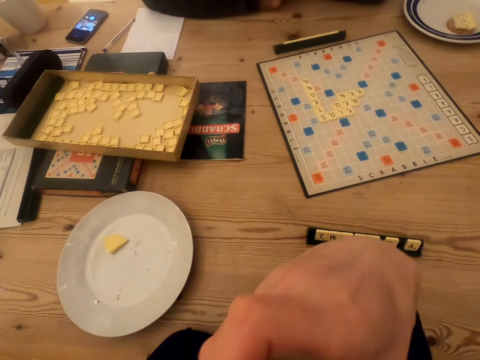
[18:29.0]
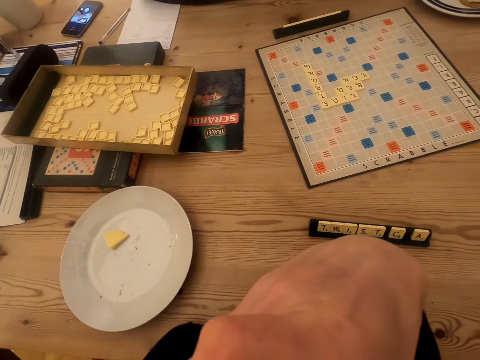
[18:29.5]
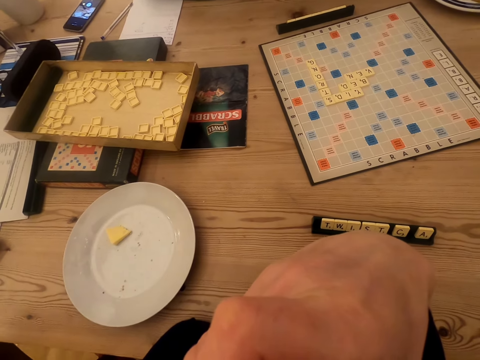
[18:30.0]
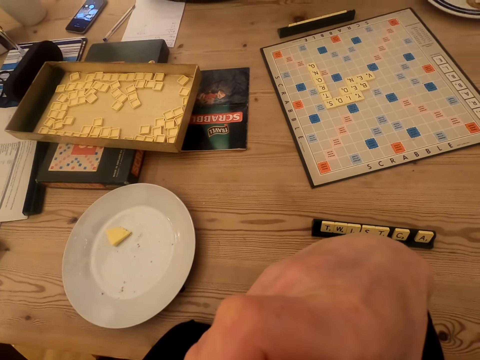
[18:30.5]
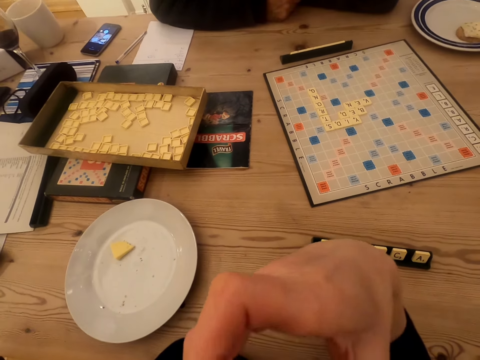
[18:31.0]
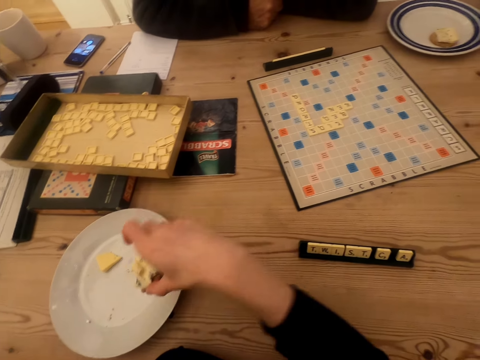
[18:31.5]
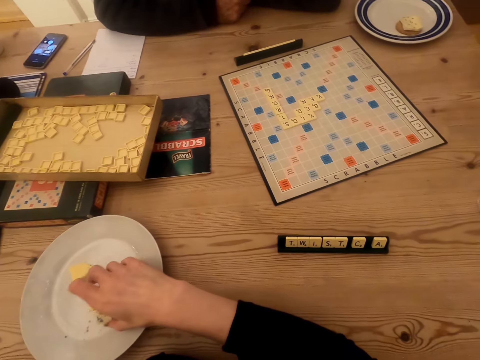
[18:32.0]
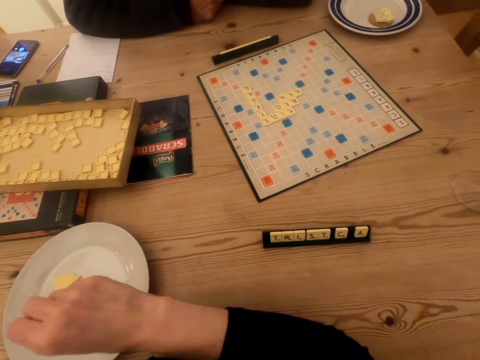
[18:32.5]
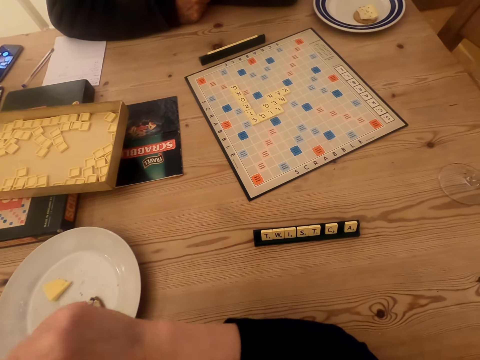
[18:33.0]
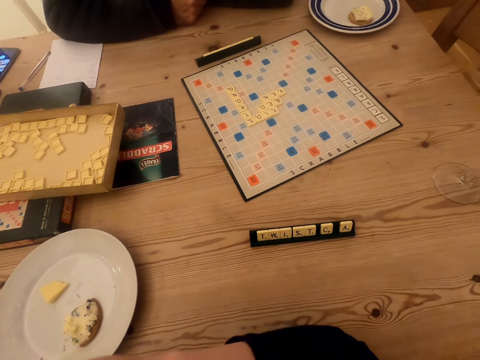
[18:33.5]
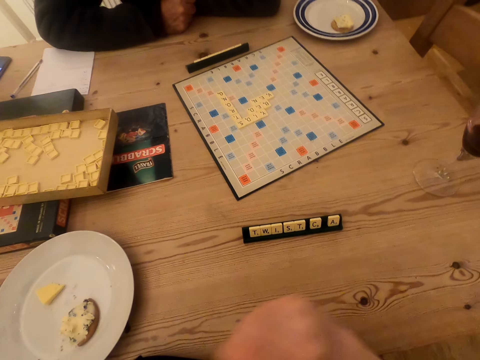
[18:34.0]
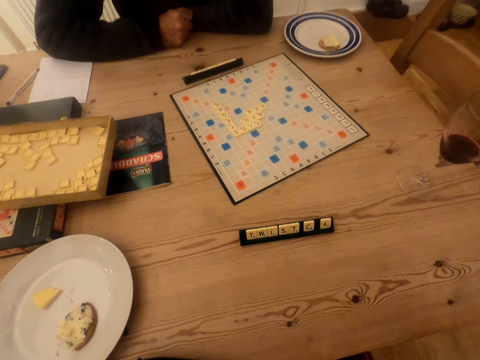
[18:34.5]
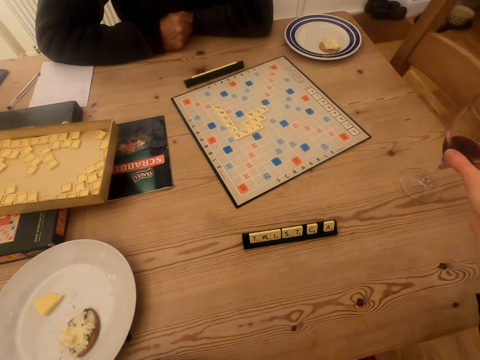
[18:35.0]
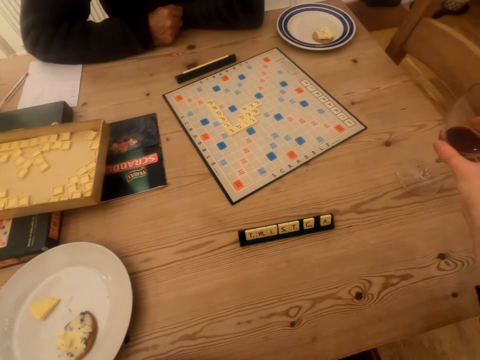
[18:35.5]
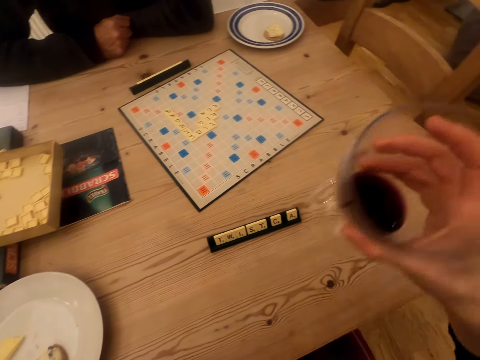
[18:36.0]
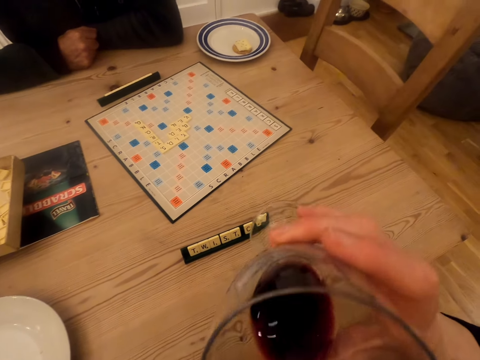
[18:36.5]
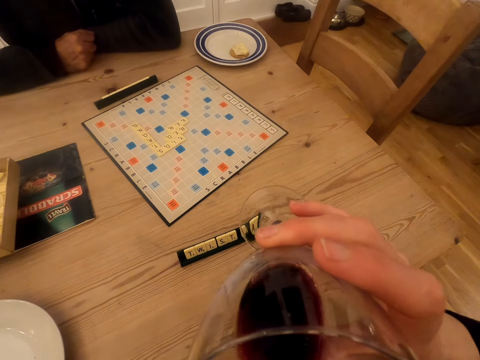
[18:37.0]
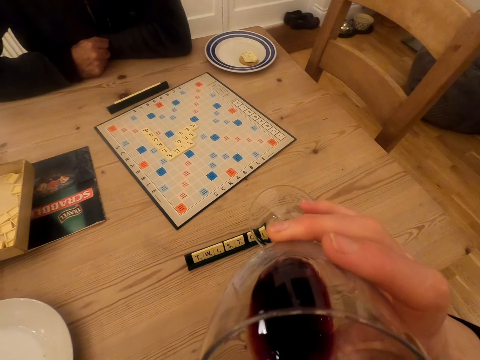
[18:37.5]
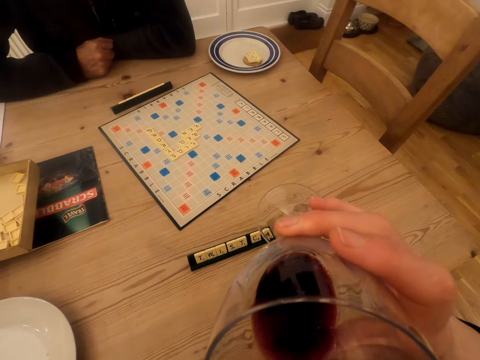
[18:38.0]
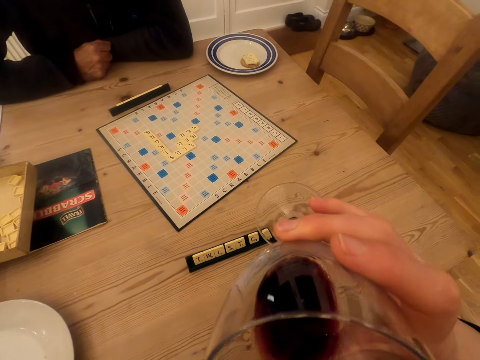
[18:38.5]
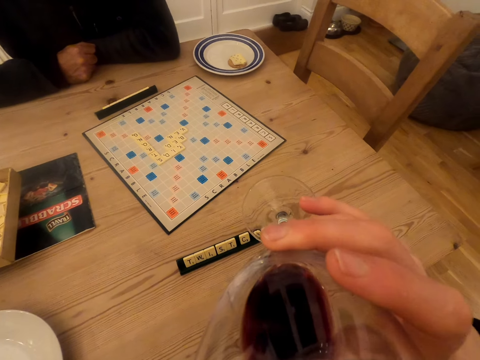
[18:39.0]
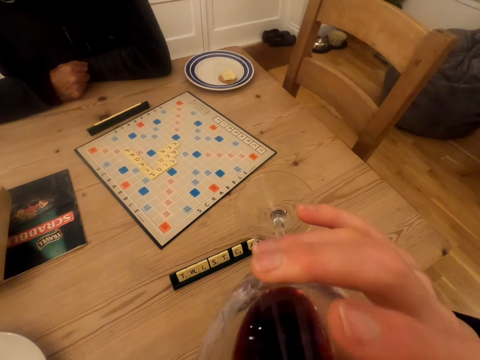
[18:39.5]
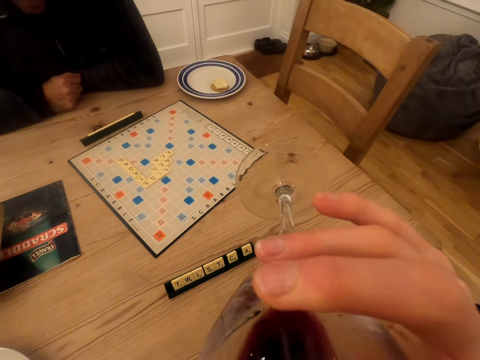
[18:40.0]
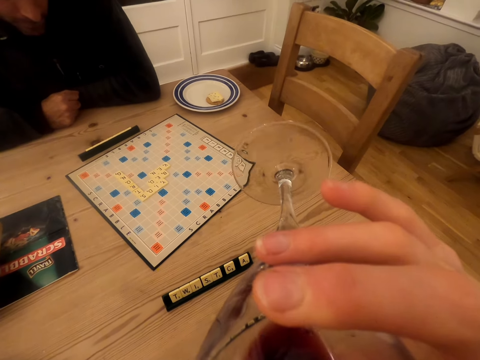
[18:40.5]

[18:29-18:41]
The camera wearer eats the snack and puts the snack in the plate. They pick the glass with a drink and drink the drink.

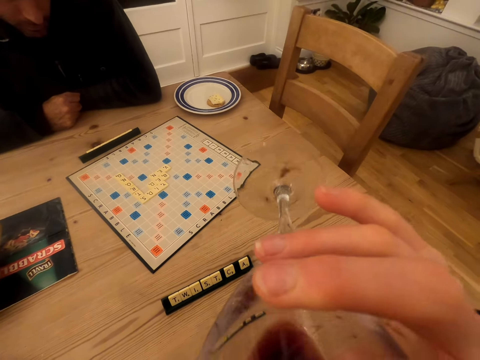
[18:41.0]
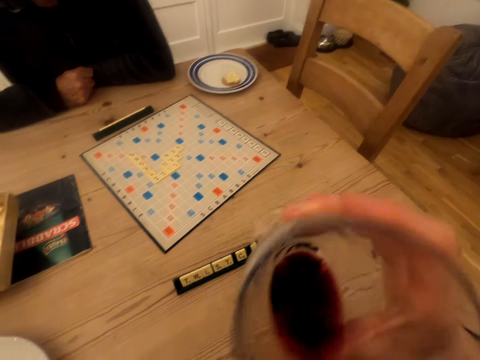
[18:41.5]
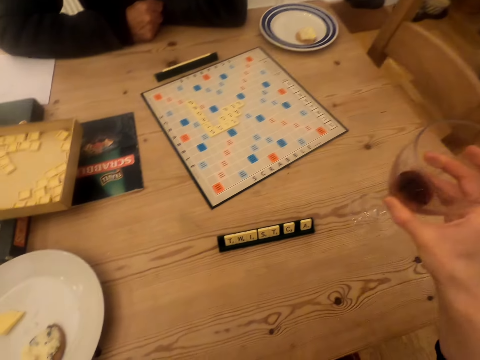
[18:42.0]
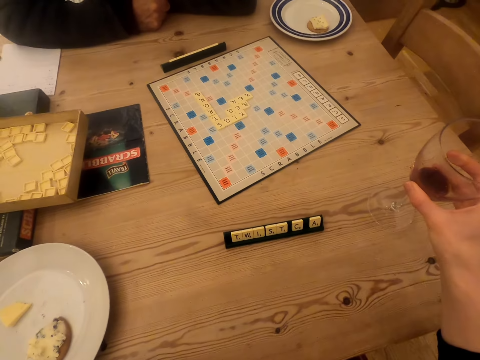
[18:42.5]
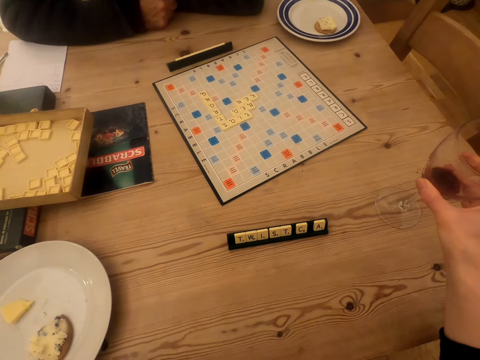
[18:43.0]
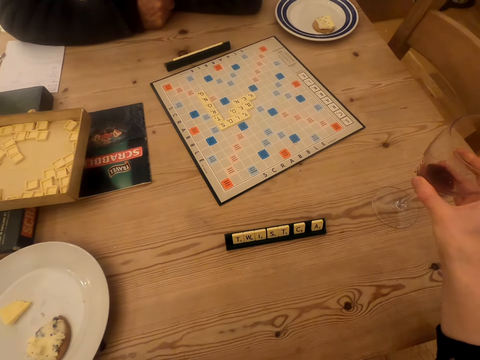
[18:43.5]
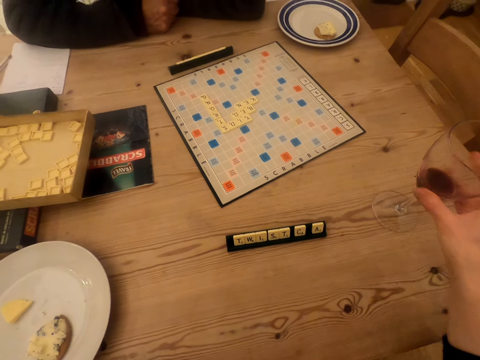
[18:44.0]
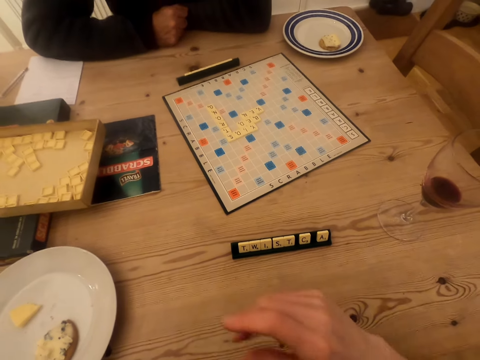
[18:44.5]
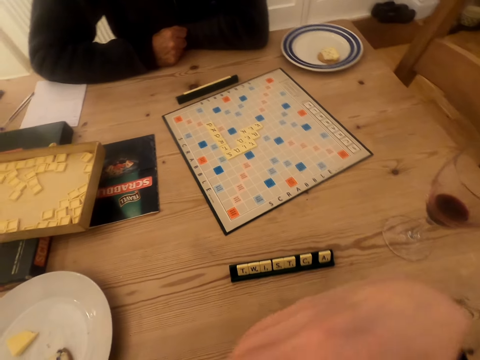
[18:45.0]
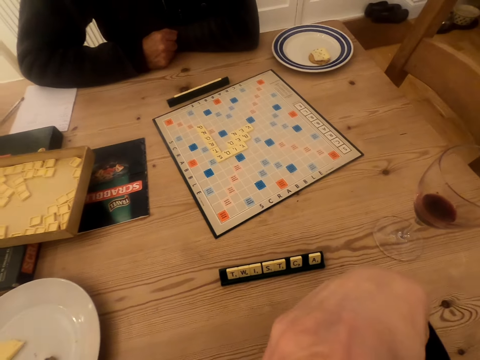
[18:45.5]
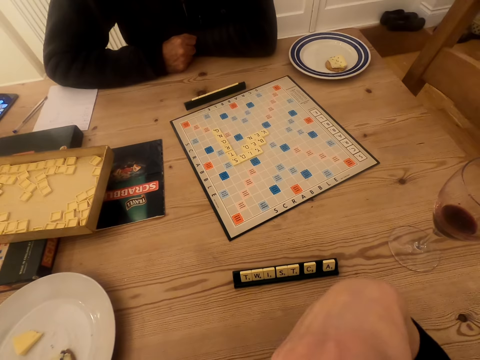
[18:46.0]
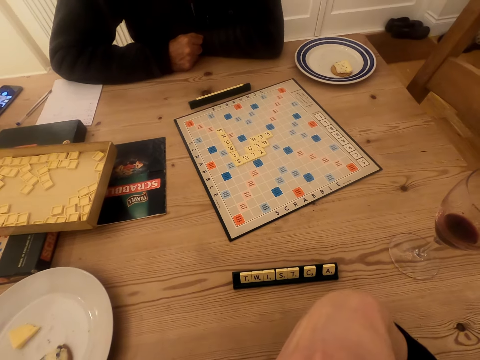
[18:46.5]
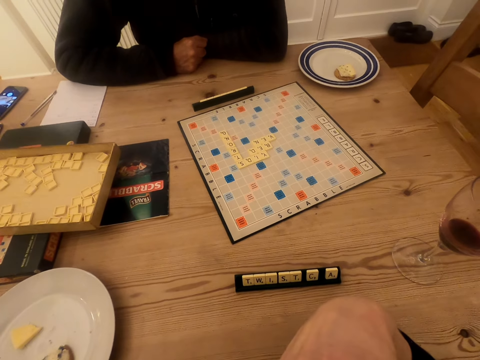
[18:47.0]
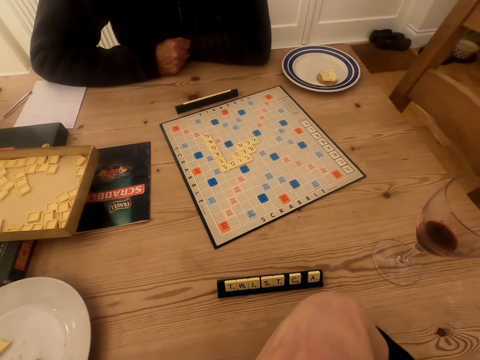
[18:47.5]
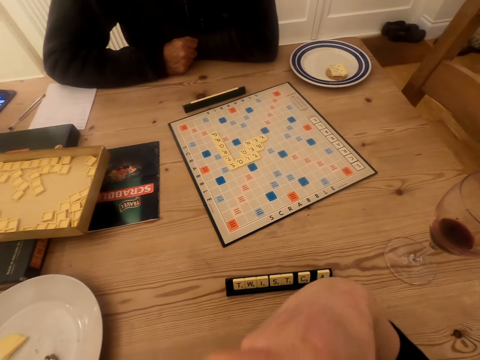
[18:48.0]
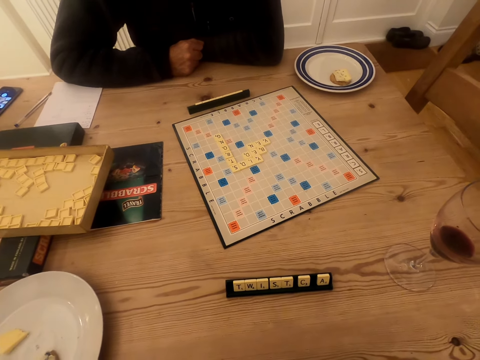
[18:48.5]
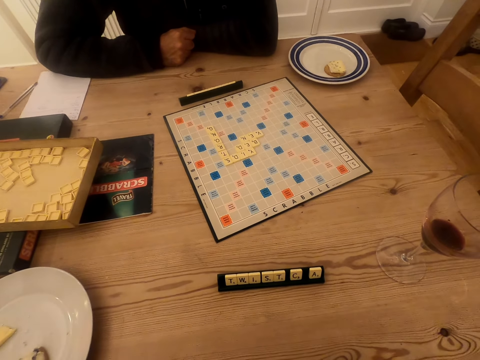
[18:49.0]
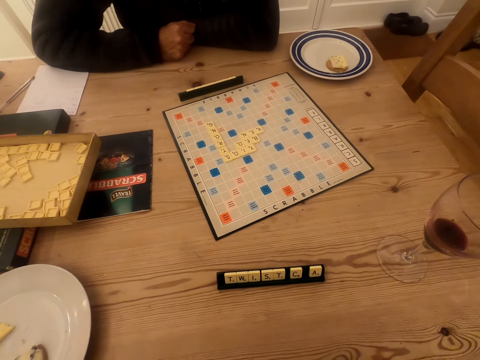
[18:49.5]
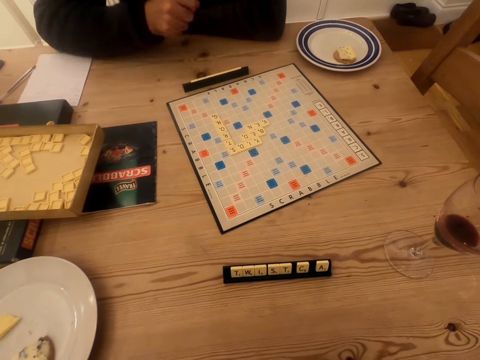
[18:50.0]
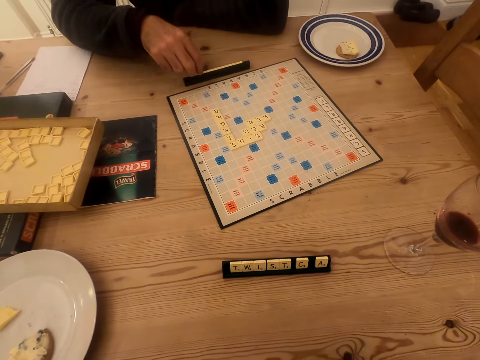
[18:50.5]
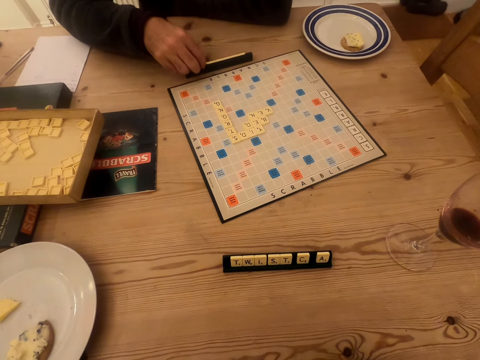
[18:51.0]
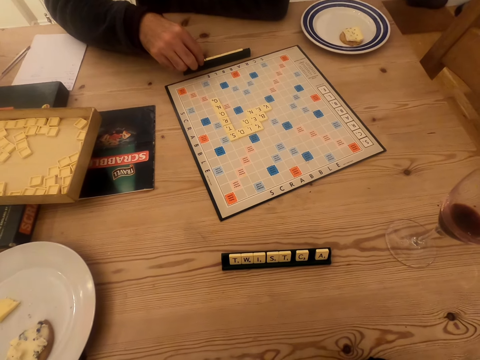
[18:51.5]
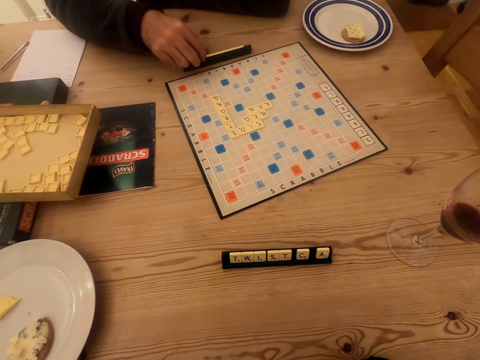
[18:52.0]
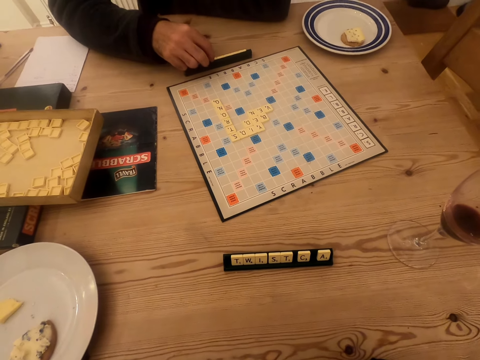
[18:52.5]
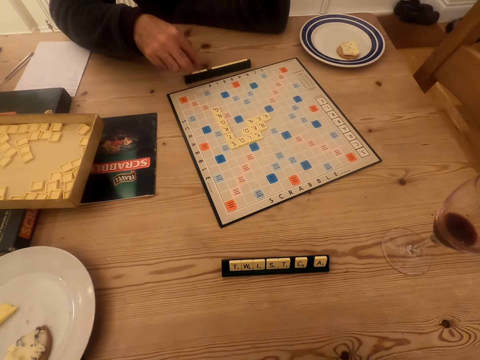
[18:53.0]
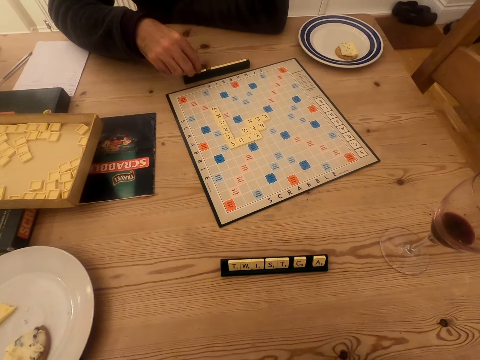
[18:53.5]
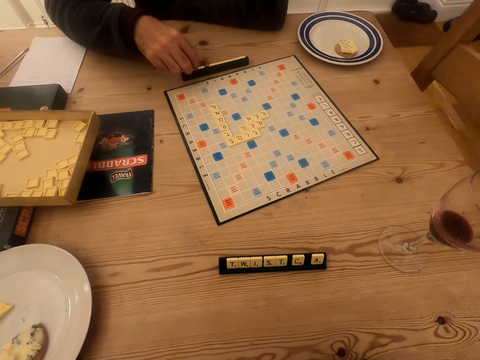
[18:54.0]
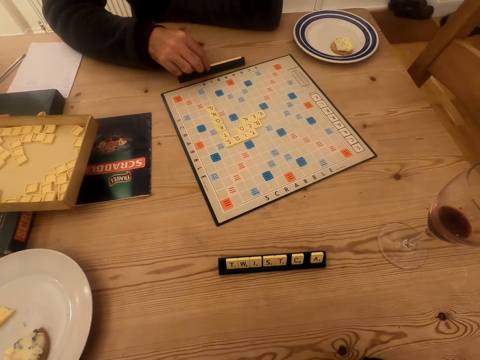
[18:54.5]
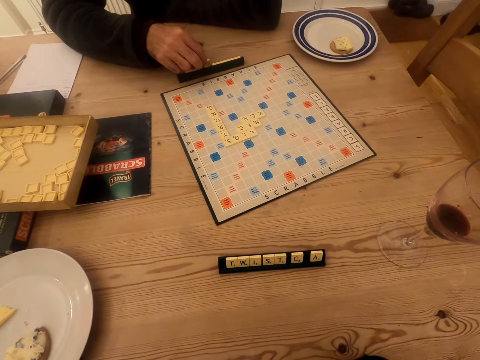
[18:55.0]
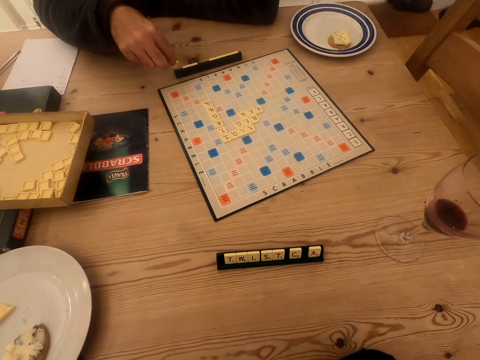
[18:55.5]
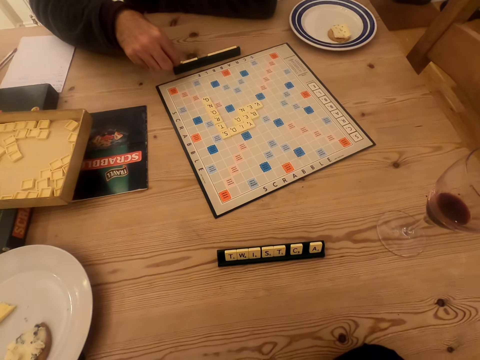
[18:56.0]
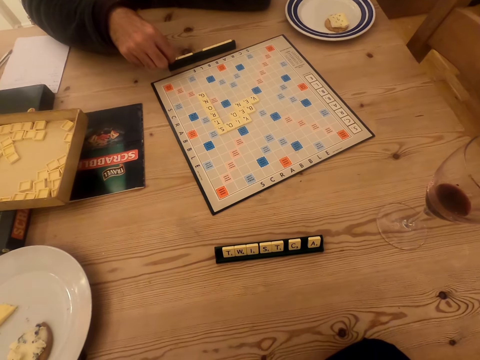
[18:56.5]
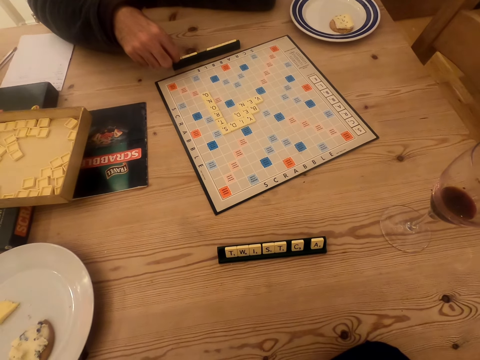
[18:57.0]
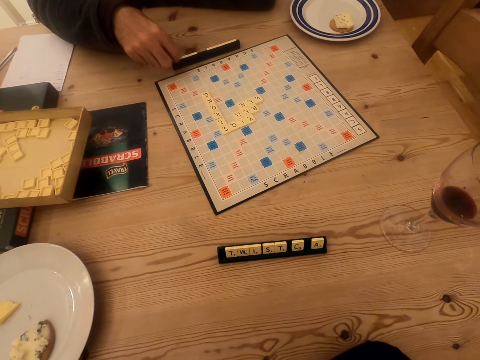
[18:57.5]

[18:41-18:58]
The camera wearer drinks wine from the glass. They place the glass of wine on the table. They interact with a man. They stare at the scrabble board on the table. The man arranges scrabble tiles in the tile holder.
